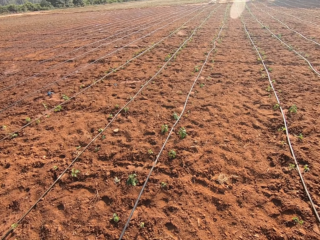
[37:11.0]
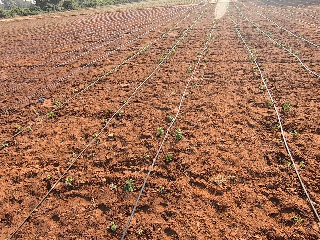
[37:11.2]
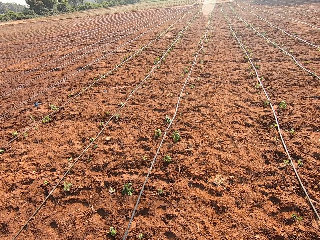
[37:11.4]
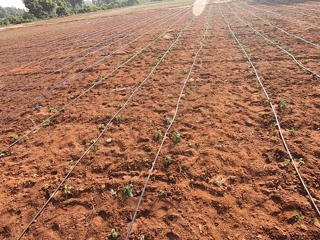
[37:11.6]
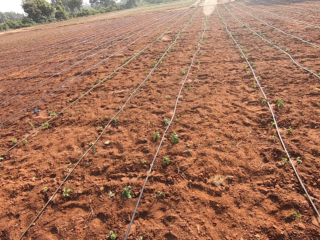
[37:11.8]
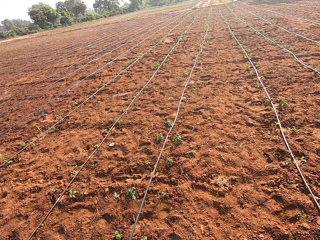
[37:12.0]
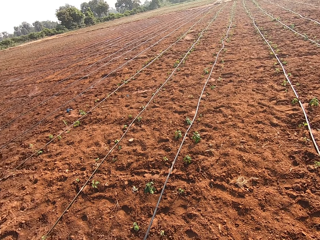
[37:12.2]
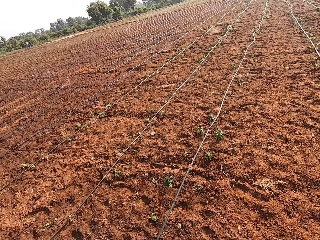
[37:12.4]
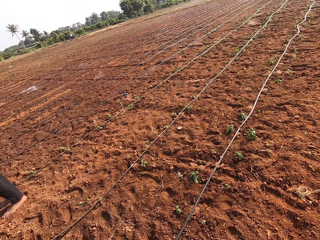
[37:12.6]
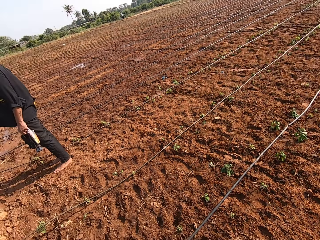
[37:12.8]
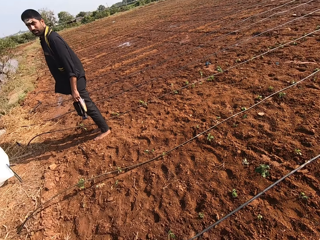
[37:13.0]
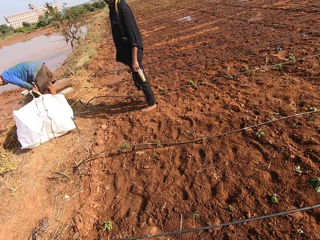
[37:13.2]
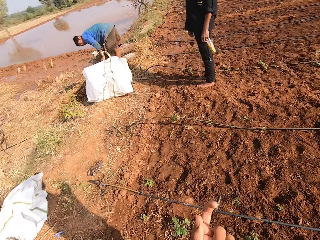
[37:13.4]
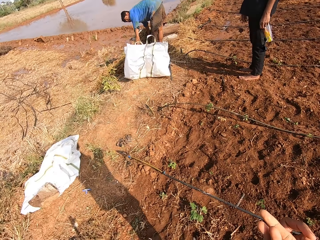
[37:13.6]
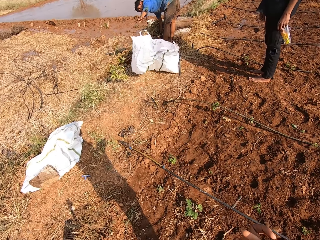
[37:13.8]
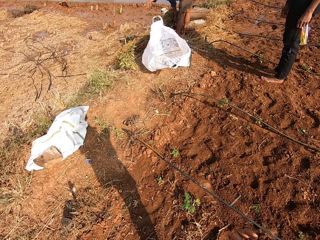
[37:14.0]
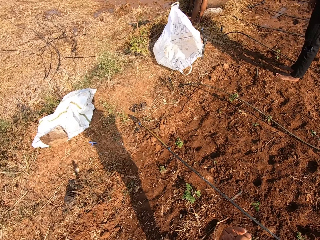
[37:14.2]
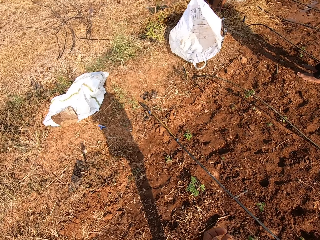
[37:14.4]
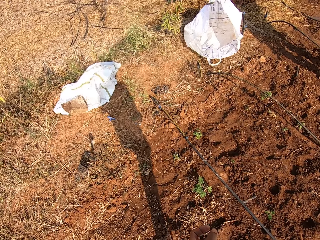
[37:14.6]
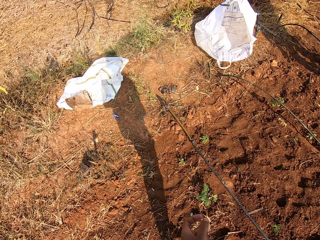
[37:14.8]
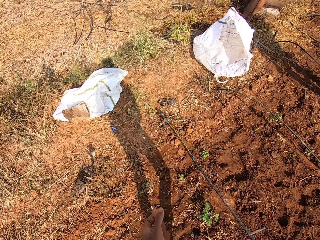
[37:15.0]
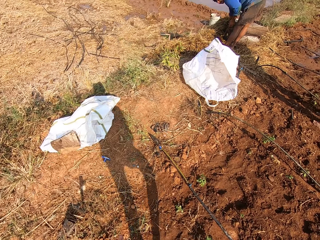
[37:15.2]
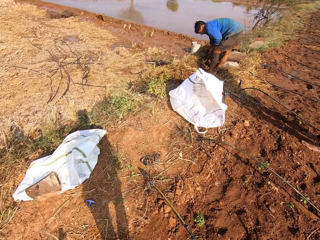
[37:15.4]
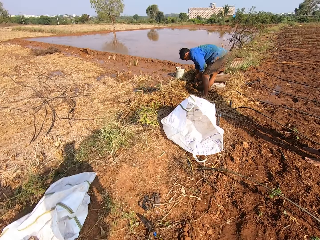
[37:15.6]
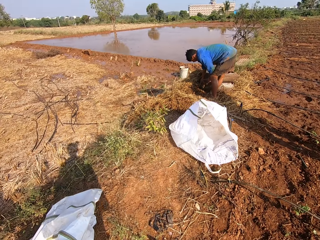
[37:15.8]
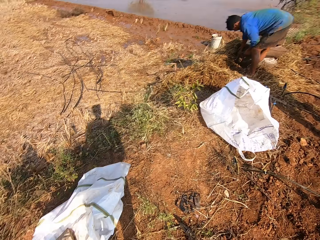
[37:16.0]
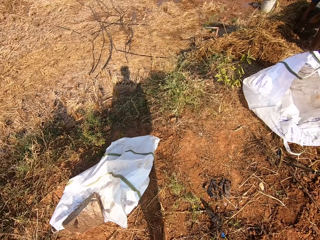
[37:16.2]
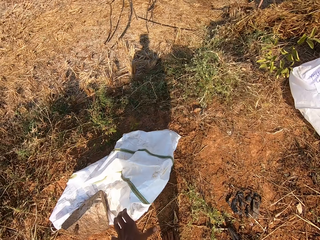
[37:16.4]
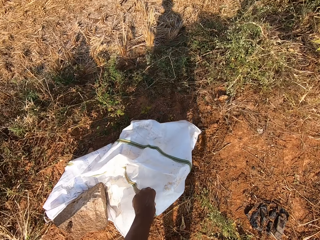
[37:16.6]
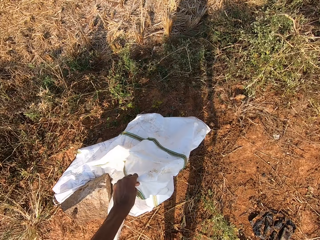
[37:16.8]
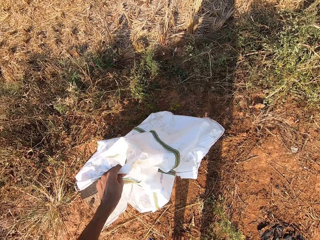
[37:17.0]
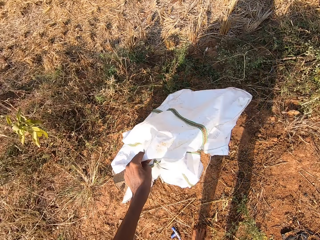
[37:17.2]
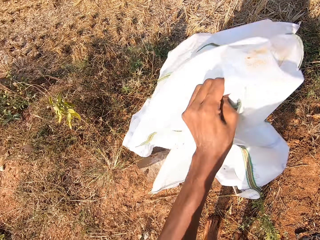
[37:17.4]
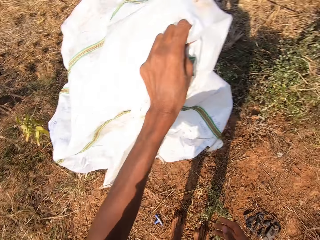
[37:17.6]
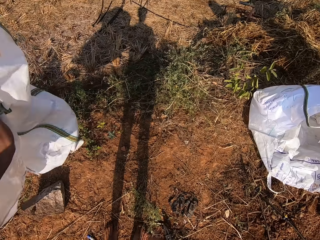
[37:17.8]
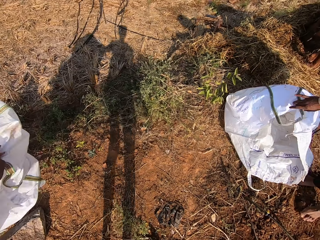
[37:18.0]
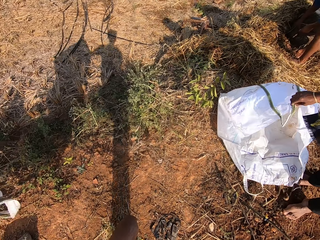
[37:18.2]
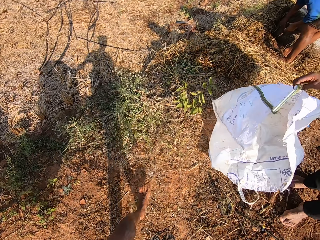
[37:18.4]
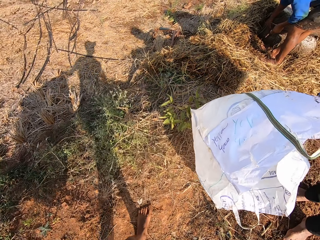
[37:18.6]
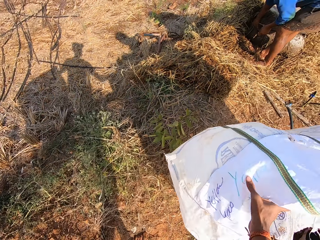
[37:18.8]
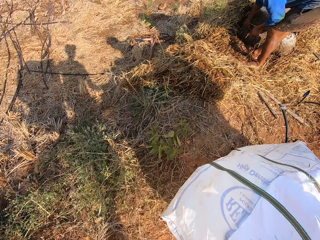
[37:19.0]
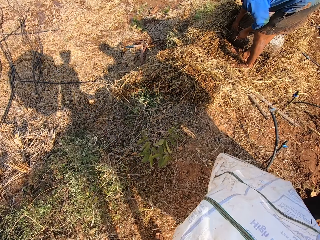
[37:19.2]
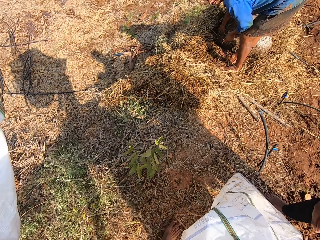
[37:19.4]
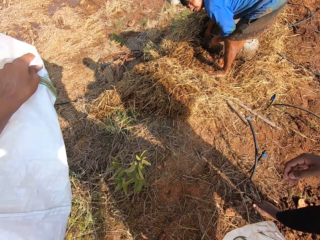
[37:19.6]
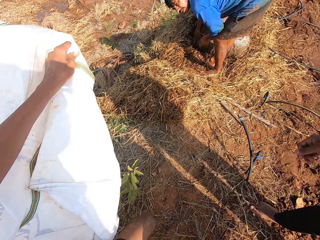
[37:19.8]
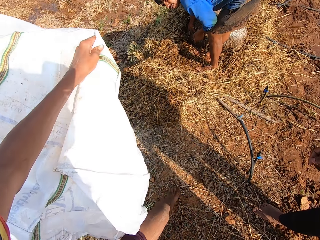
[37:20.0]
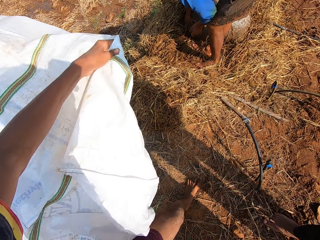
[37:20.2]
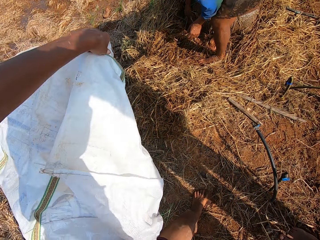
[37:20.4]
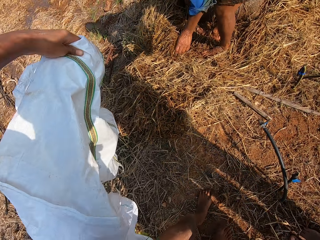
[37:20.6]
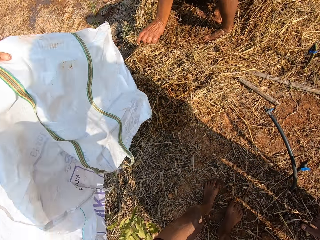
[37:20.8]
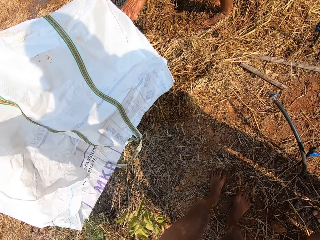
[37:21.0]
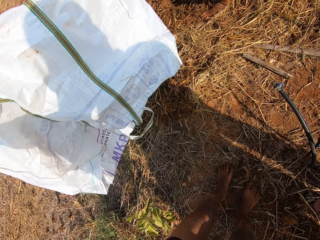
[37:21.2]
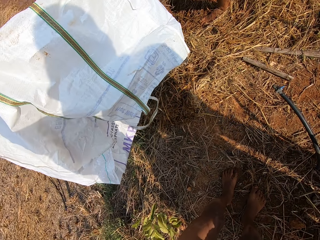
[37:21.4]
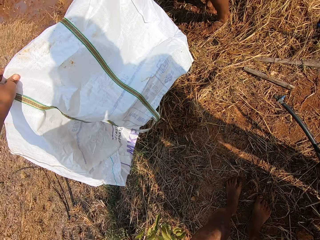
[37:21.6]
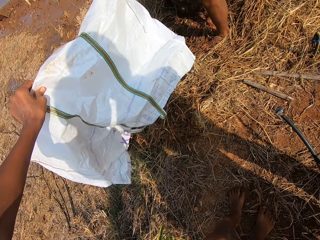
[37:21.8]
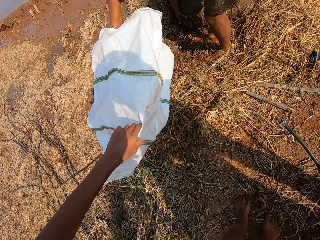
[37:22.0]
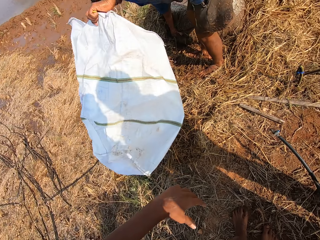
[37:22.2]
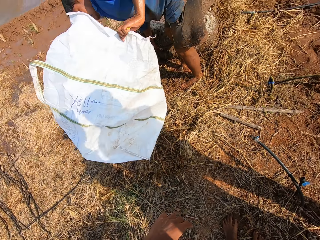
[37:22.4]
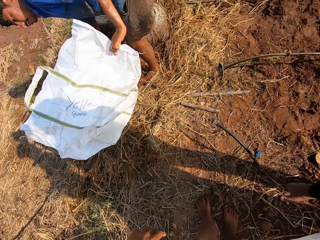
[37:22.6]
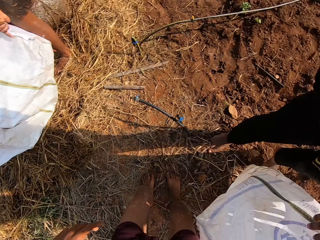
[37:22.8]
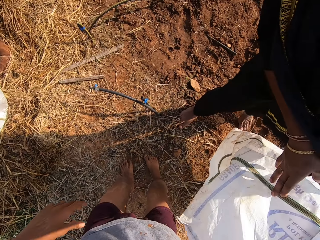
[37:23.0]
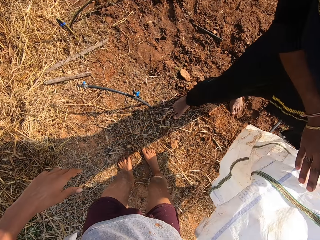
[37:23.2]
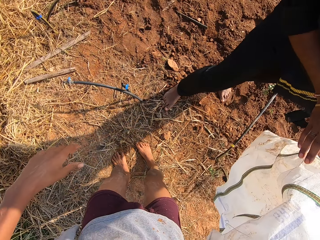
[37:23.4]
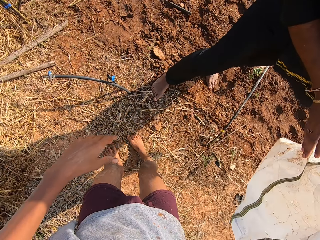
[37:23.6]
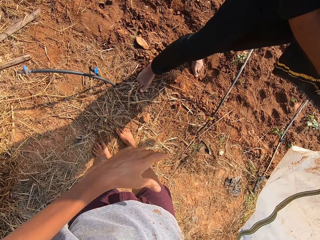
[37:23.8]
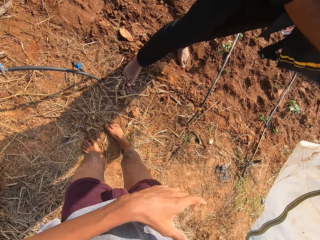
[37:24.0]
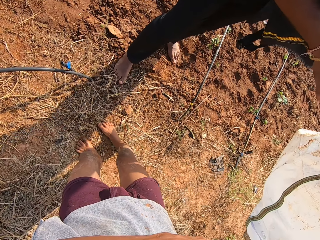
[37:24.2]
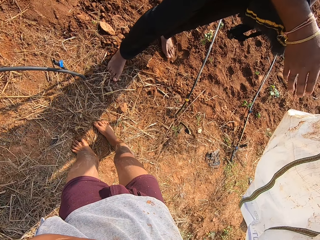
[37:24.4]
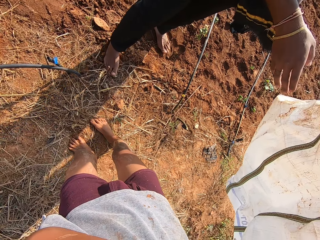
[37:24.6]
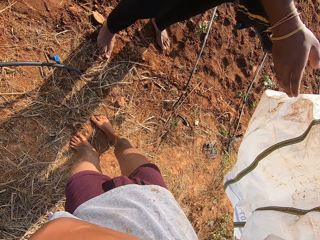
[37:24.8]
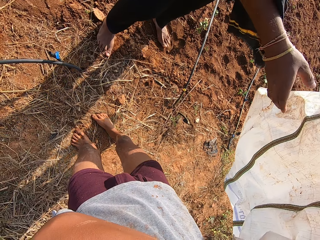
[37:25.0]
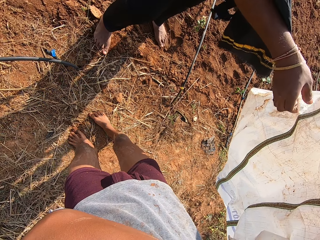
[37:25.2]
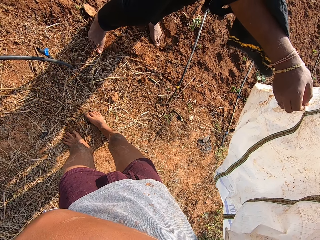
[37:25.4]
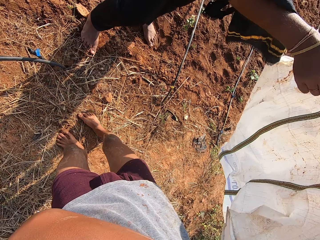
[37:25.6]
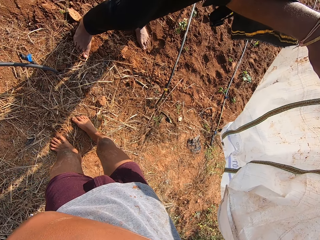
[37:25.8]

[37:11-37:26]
The camera wearer looks around and talks to the woman. He walks around. He picks a sack bag from the ground with his left hand. A man picks a sack bag from the ground with his right hand. The camera wearer interacts with the man and another man. He collects the sack bag from the first man with his right hand. He walks round. He passes the sack bag to the other man with his left hand. He holds the sack bag with the first man with their hands. He talks with the other man.

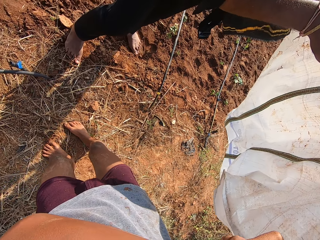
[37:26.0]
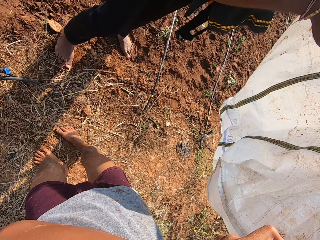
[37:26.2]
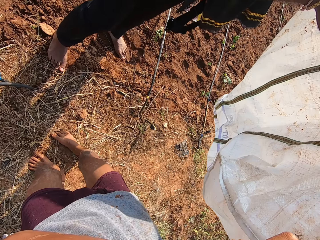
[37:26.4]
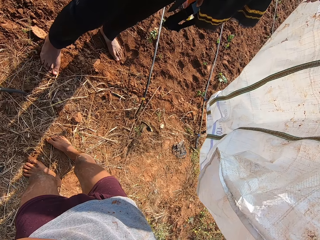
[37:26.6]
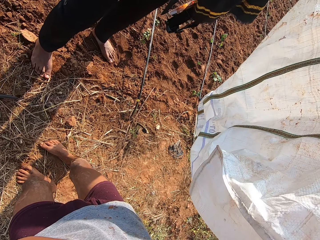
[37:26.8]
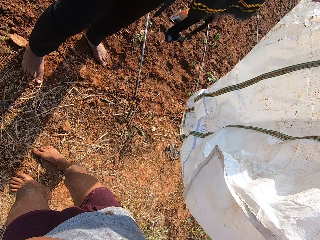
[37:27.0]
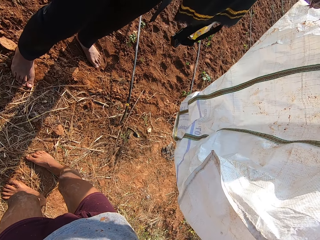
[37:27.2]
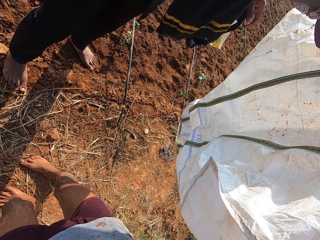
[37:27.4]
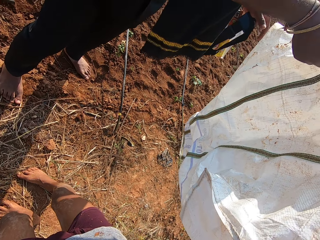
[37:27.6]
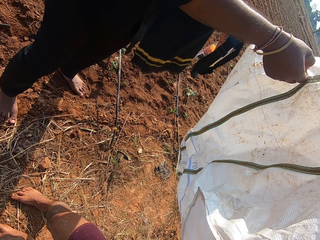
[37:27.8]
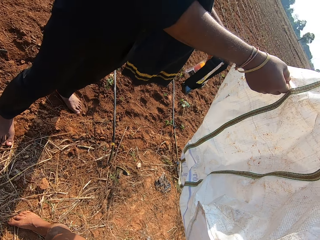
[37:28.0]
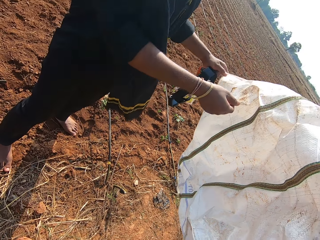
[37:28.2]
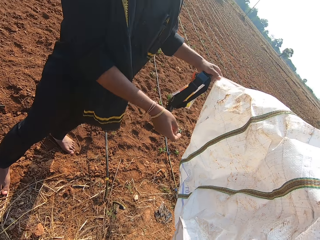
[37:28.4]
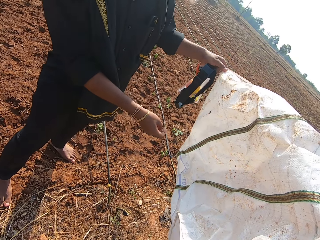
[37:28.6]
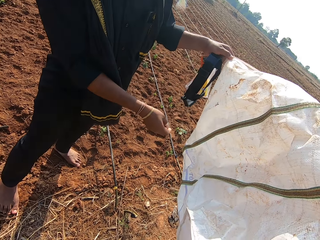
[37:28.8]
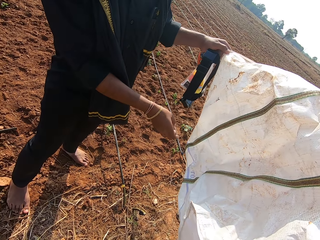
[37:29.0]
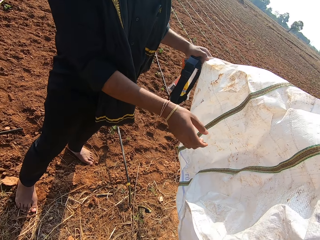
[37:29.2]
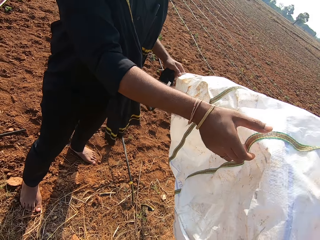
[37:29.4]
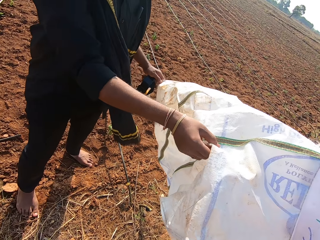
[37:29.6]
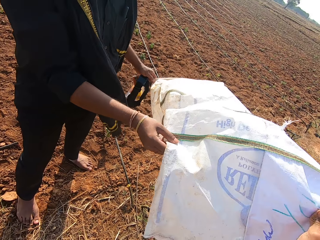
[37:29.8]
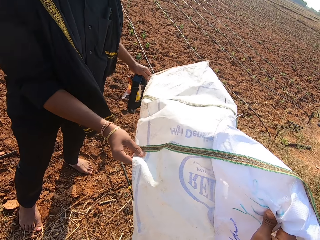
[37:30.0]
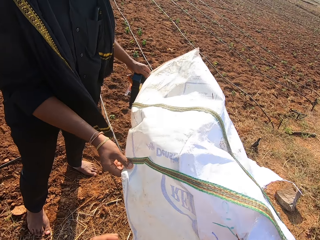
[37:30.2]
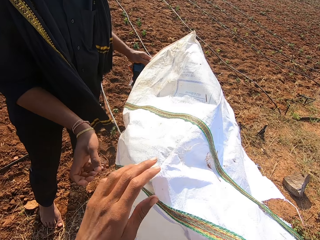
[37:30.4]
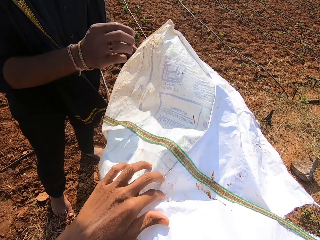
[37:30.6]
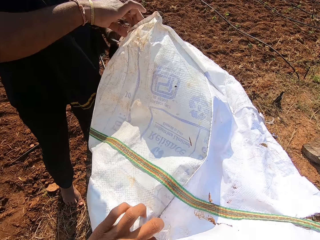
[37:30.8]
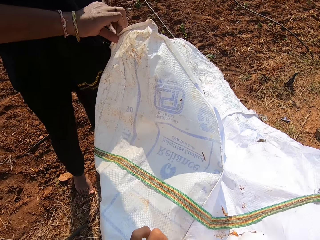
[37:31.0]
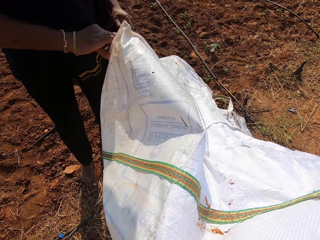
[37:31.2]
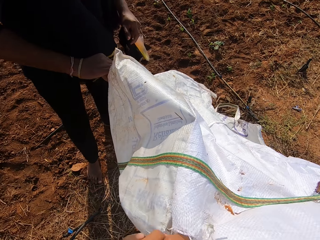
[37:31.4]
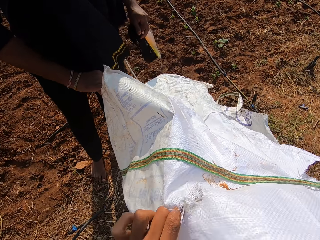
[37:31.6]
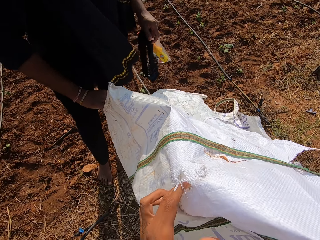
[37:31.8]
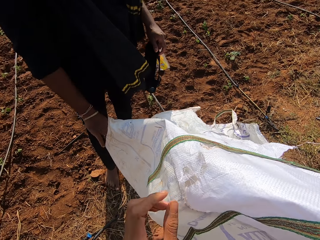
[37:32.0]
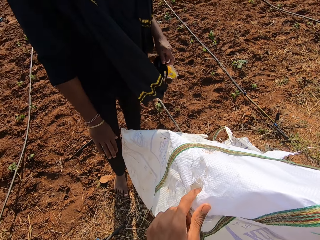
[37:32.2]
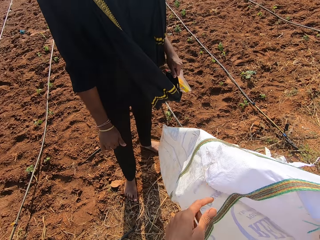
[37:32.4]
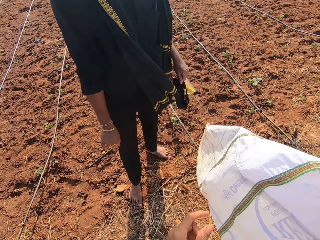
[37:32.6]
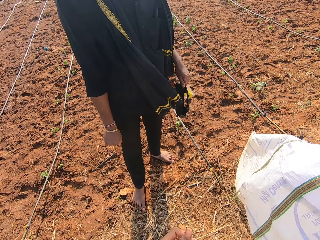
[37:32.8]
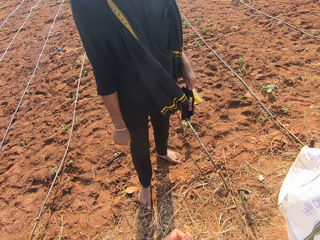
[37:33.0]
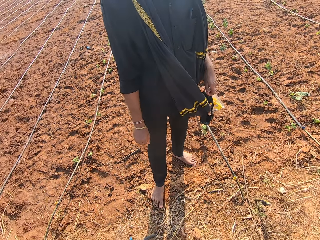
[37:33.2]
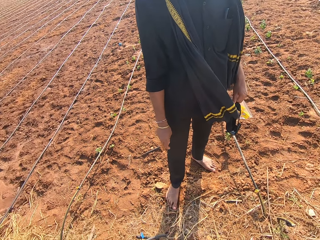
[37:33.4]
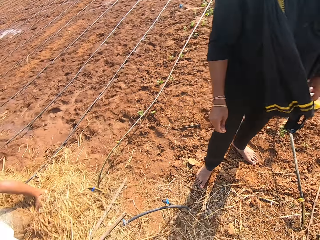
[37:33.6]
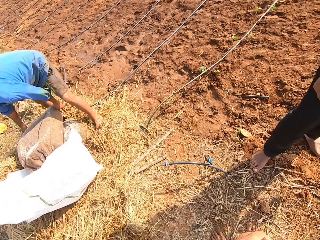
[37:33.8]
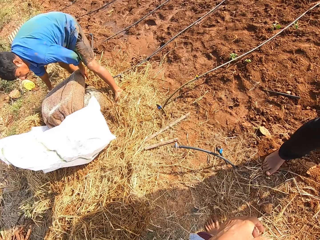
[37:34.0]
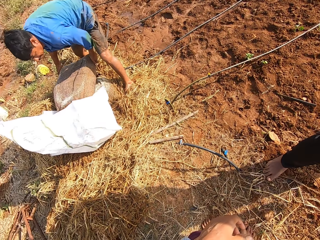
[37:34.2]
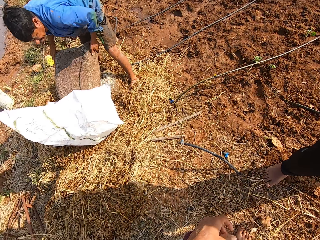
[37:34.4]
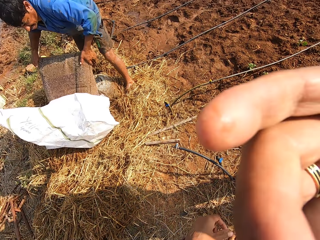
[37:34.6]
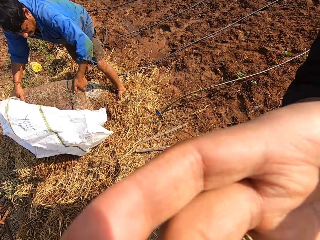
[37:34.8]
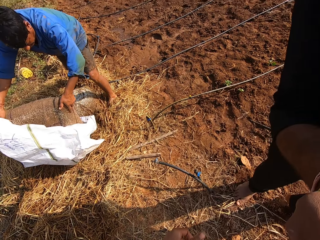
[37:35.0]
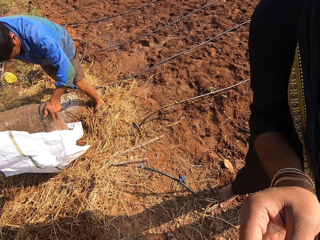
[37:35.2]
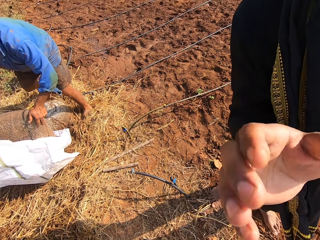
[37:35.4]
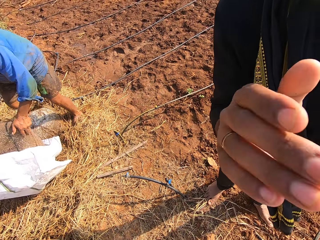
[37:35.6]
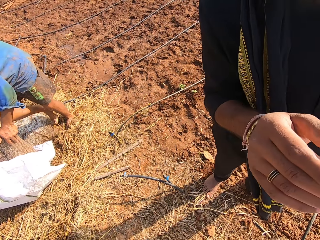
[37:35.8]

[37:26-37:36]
A man holds the sack. The man offloads fertilizers from a sack into the sack bag with his hands. The camera wearer looks around.
